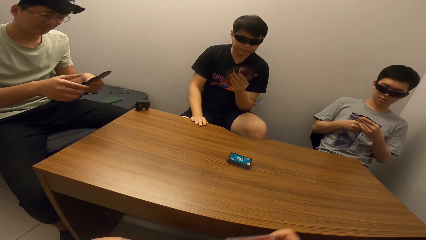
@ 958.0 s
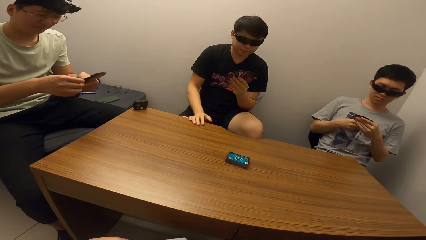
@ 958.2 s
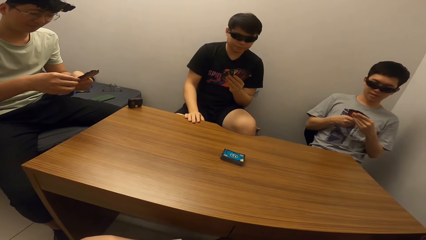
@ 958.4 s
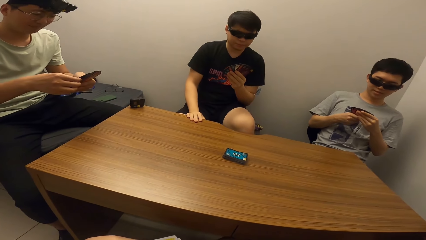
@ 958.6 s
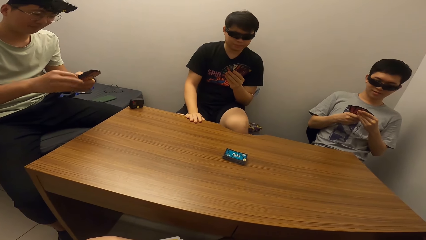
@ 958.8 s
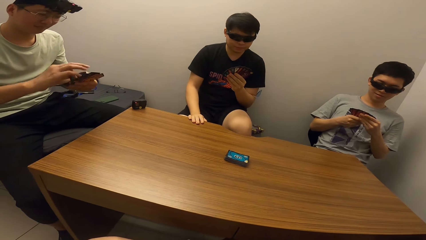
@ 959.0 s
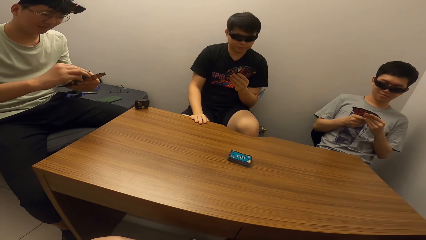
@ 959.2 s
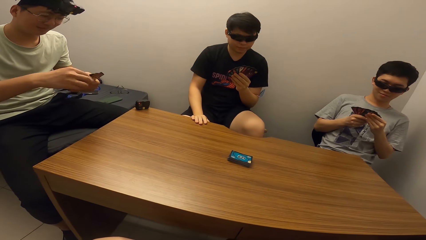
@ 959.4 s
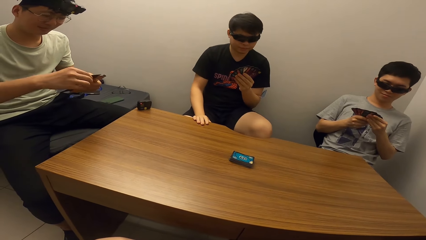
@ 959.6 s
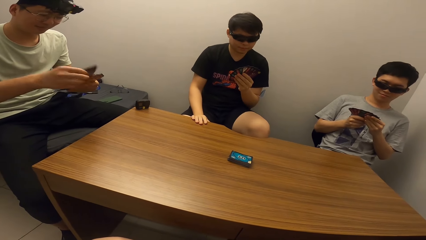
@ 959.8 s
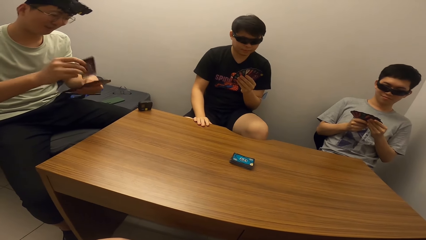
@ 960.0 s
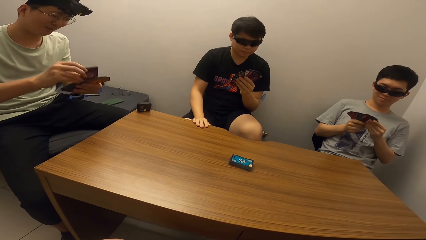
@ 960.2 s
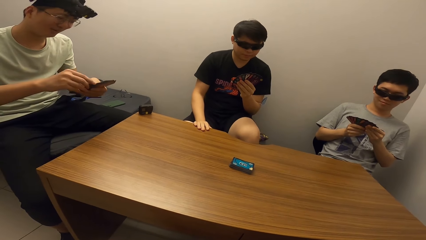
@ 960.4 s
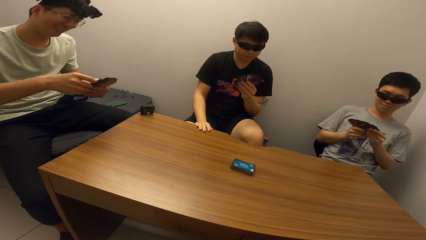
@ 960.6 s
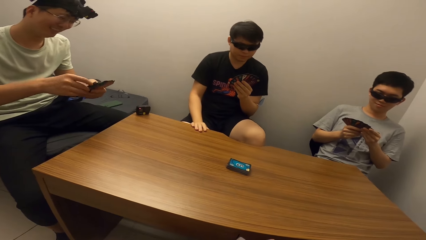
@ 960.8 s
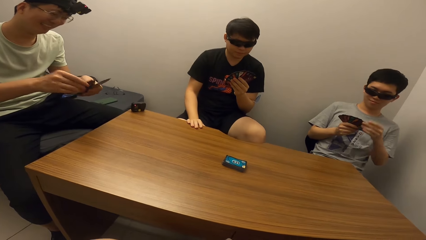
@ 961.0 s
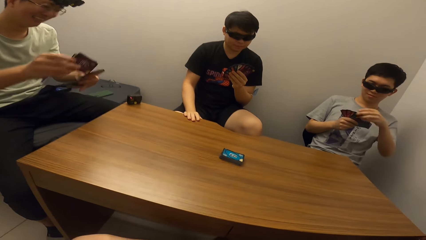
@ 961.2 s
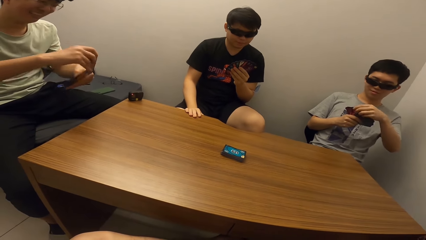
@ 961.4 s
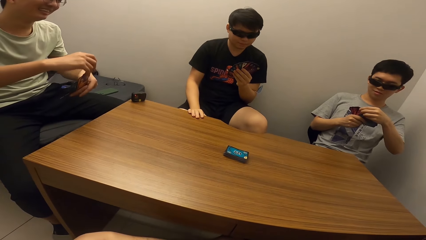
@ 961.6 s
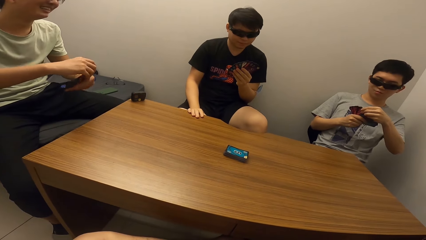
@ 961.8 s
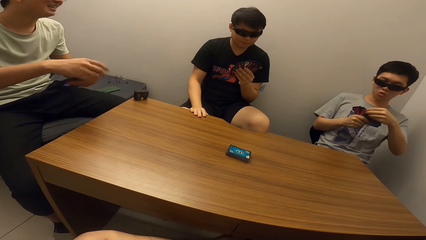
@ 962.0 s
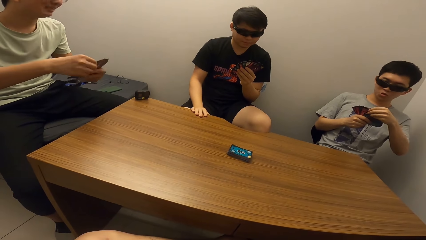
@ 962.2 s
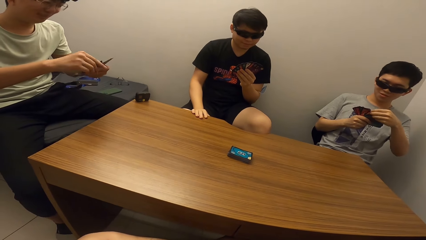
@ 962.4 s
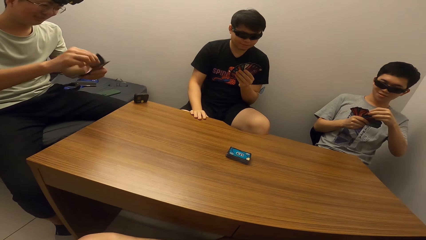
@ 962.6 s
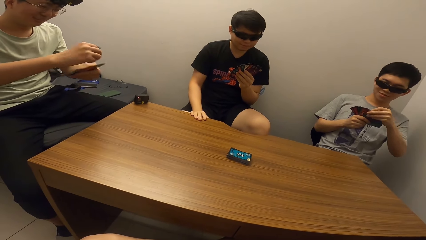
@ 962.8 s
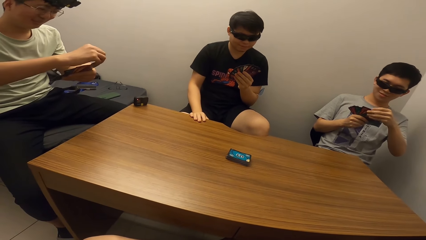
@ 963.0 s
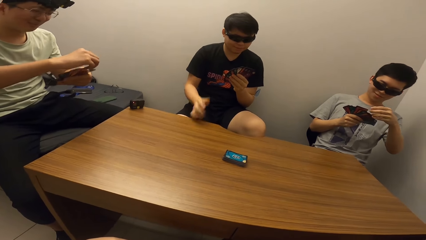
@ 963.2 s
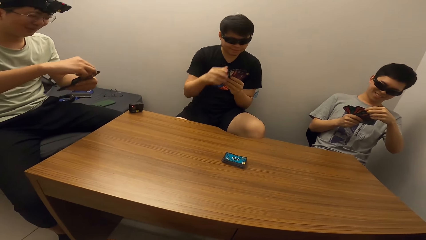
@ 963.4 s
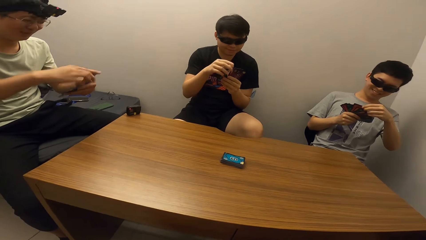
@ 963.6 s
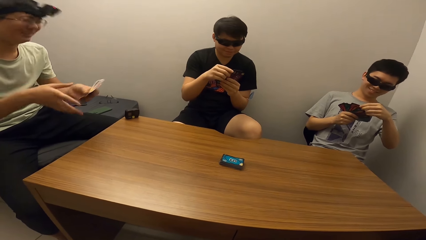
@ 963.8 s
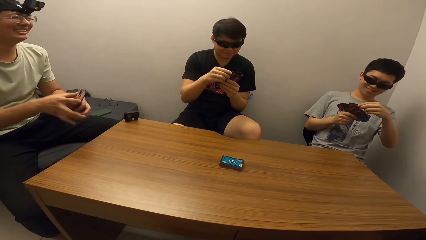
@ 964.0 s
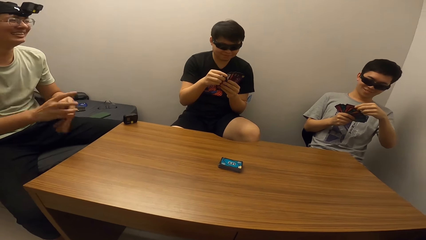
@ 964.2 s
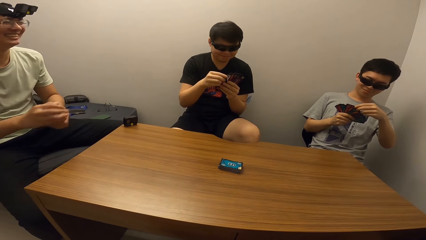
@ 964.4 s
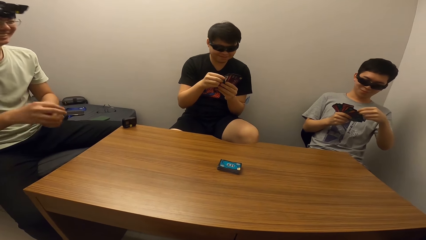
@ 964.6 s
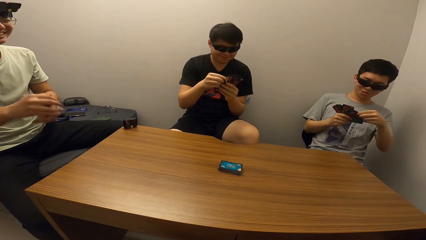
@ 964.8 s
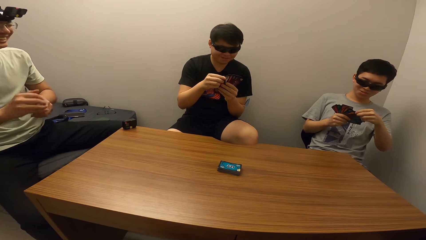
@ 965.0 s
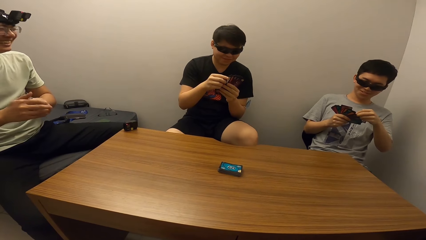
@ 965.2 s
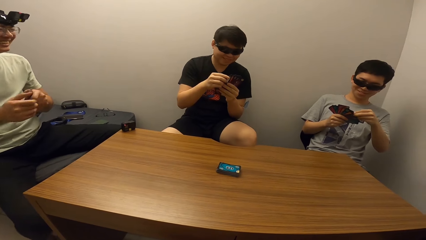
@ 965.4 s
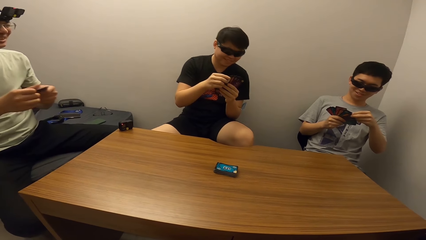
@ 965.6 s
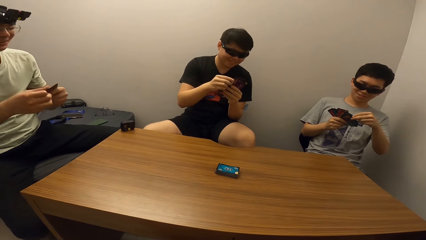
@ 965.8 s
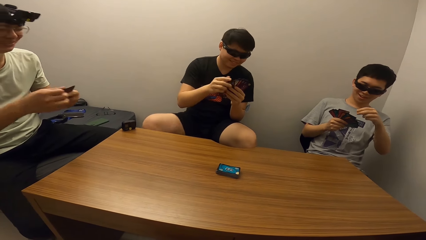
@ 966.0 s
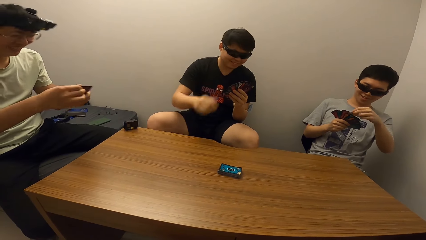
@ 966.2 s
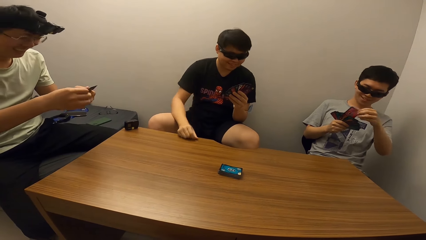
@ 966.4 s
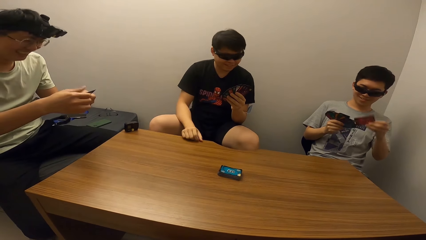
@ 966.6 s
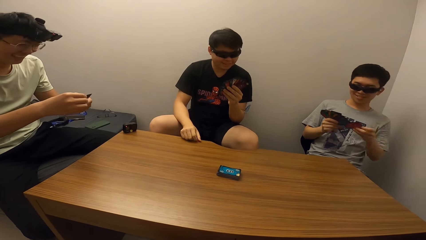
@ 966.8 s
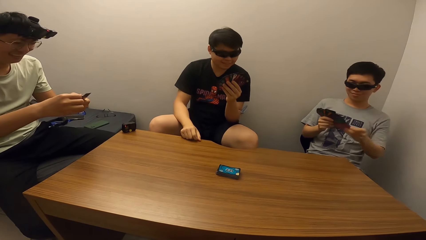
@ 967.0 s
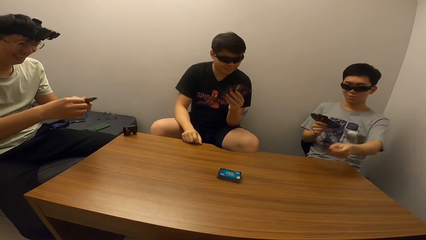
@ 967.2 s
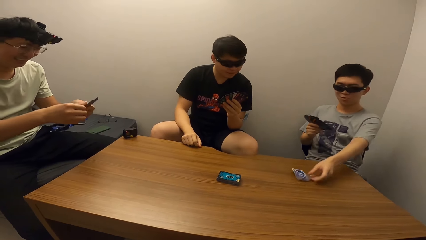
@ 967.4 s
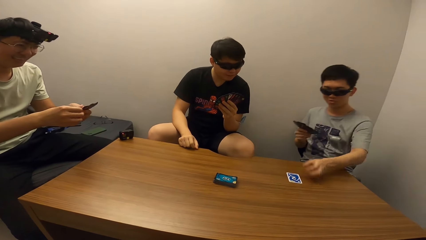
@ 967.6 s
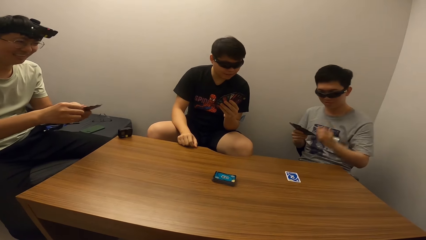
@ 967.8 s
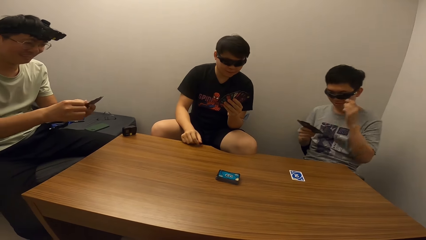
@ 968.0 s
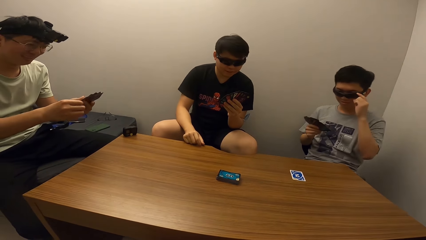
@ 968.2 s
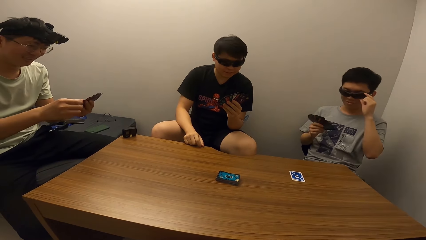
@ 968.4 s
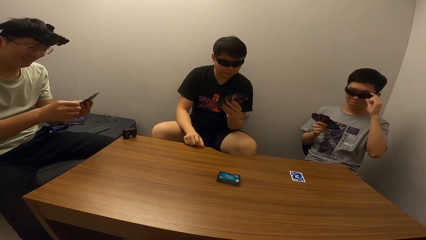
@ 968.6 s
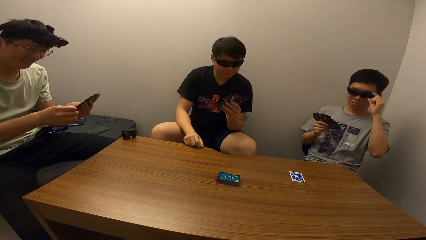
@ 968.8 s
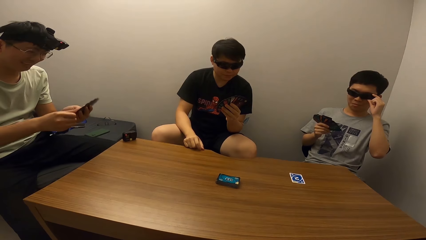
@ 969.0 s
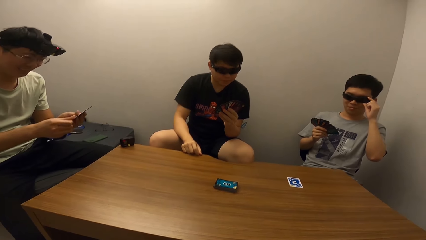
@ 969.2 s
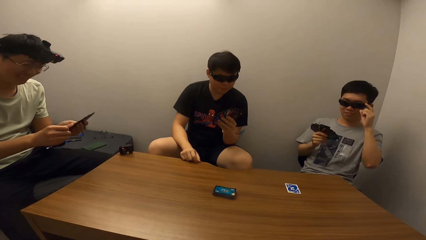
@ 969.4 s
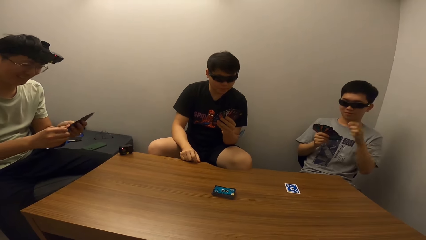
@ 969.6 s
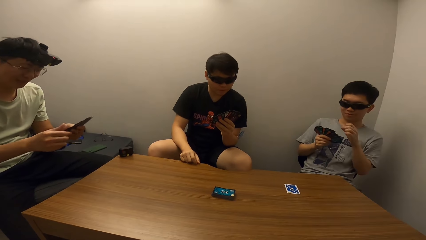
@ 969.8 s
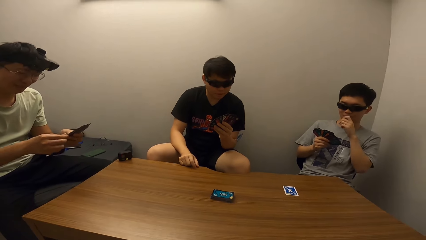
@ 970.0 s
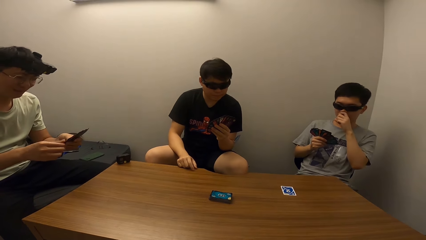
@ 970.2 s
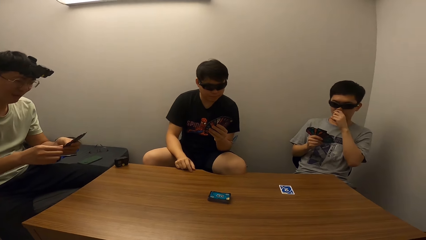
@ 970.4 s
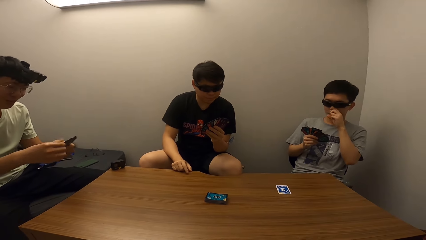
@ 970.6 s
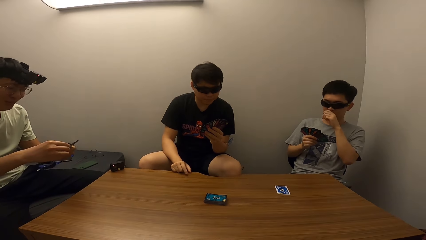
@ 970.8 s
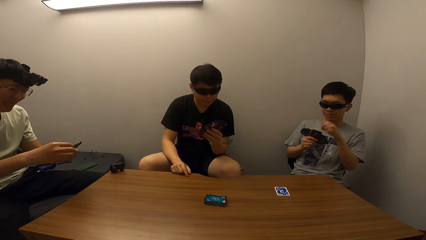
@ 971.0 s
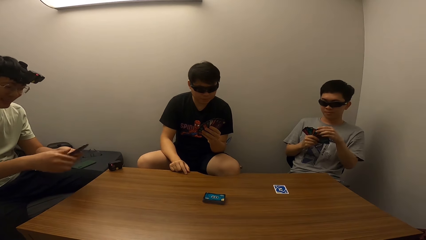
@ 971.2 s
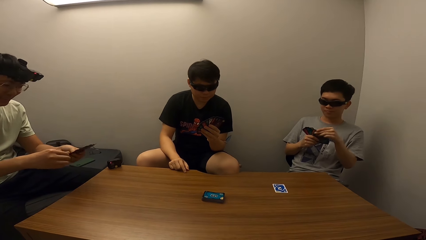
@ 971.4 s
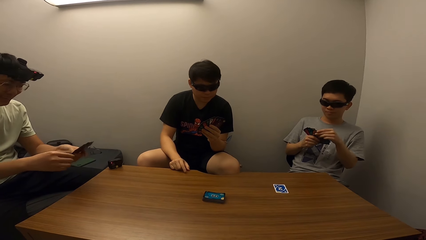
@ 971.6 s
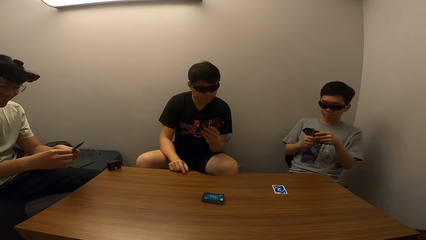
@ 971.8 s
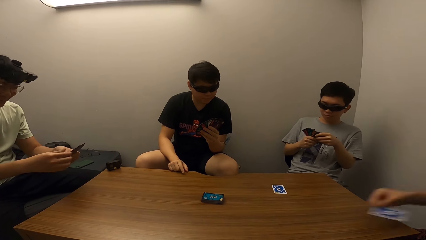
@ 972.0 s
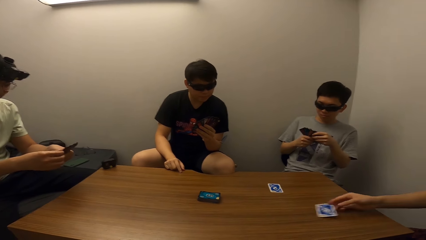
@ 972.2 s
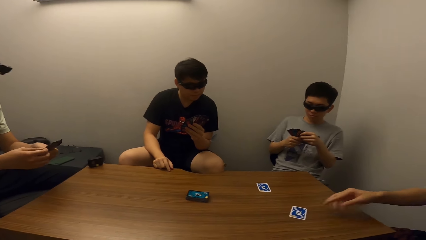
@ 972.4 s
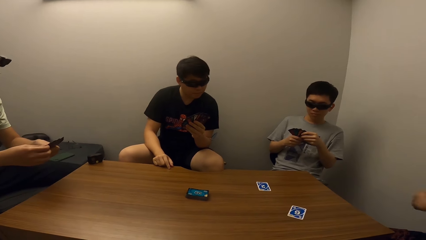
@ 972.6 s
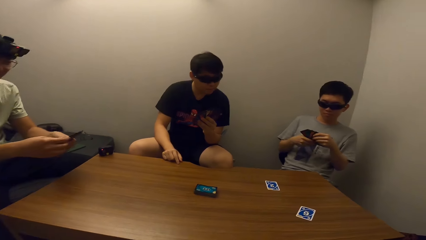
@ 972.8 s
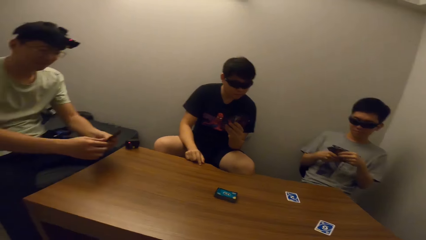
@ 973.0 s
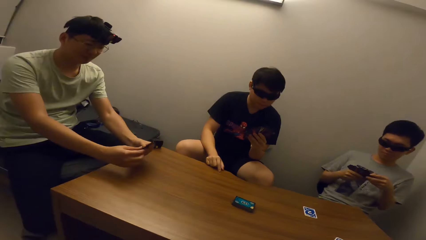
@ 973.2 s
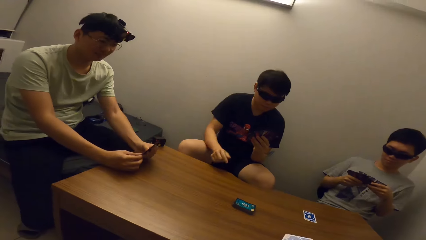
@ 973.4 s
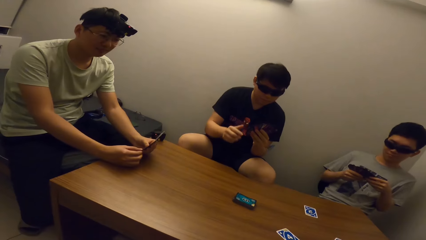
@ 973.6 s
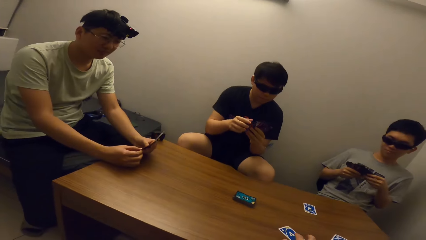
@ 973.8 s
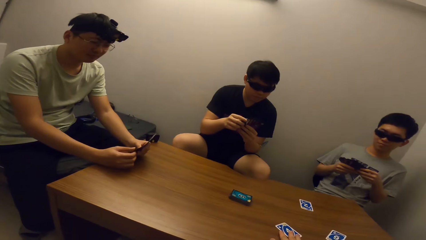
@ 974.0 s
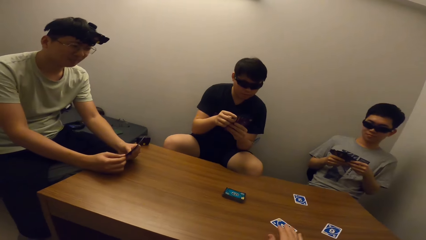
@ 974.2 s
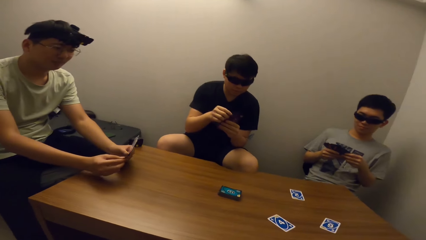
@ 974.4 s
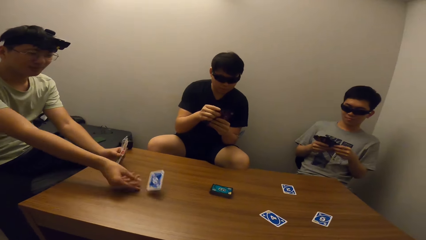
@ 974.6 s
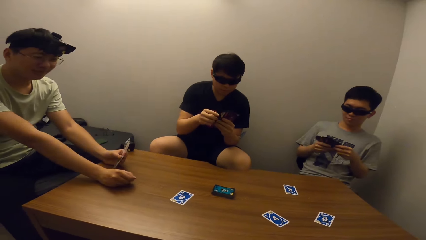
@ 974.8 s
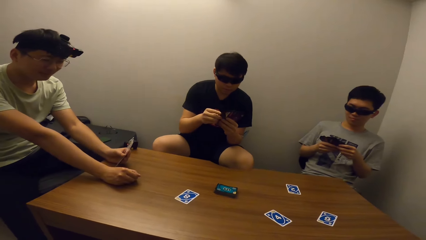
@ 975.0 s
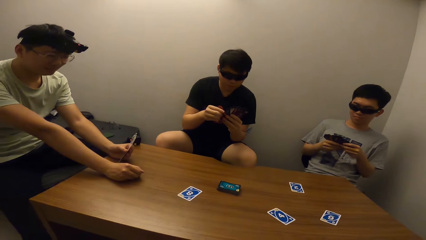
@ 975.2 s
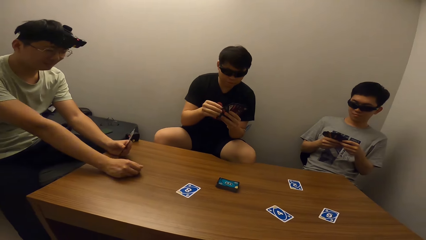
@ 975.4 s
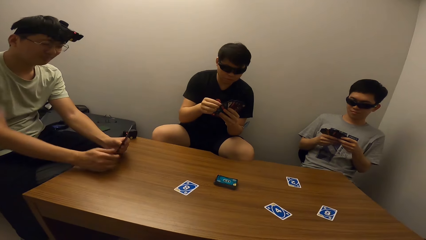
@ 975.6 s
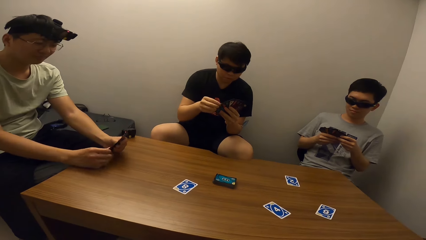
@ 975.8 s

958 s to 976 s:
A man places cards on the table. The camera wearer stares at another man. The first man touches his nose. The camera wearer stares at the first man. A third man places cards on the table. The camera wearer stares at a fourth man.
